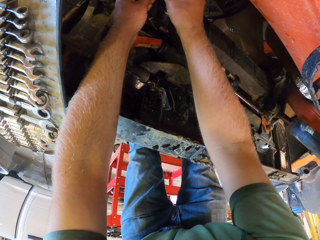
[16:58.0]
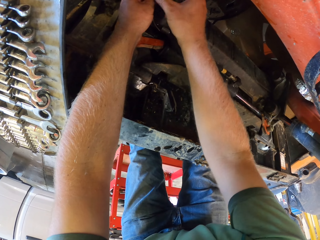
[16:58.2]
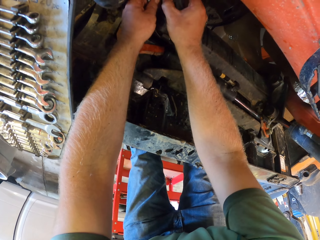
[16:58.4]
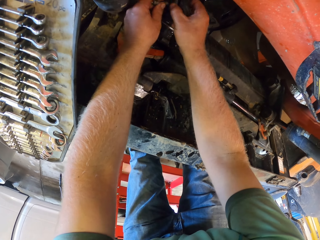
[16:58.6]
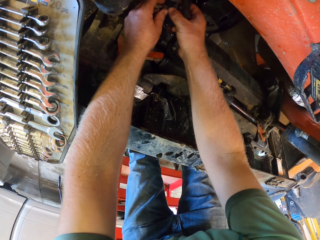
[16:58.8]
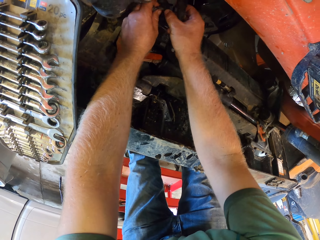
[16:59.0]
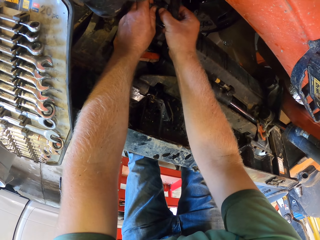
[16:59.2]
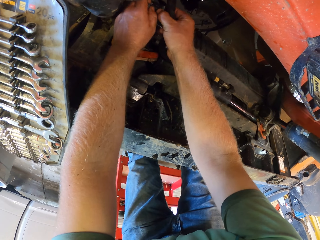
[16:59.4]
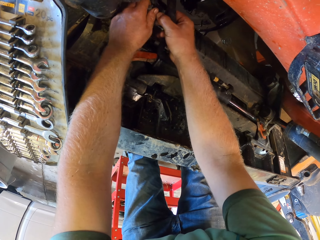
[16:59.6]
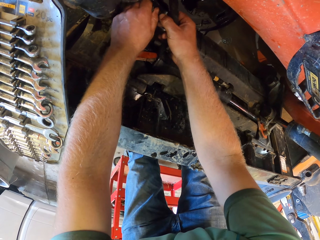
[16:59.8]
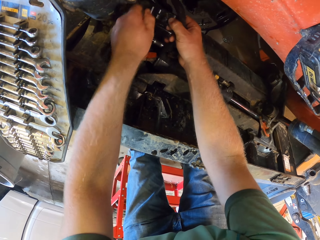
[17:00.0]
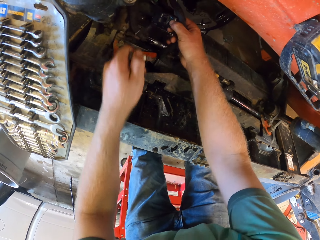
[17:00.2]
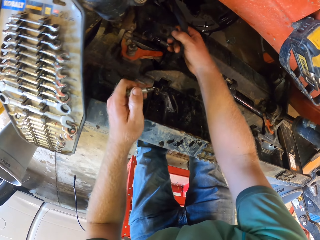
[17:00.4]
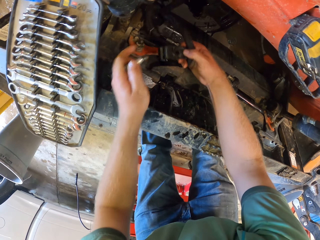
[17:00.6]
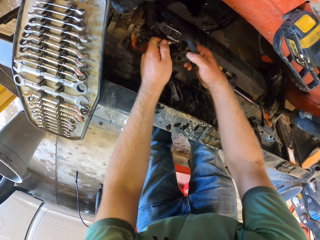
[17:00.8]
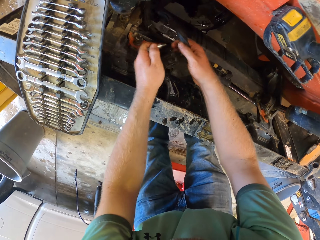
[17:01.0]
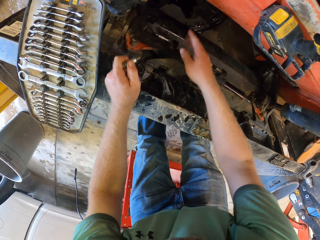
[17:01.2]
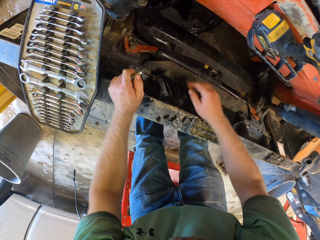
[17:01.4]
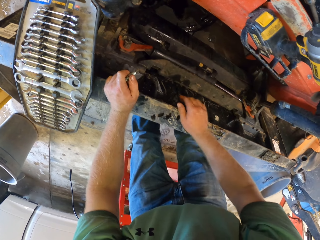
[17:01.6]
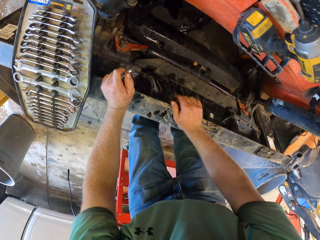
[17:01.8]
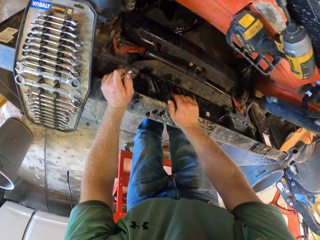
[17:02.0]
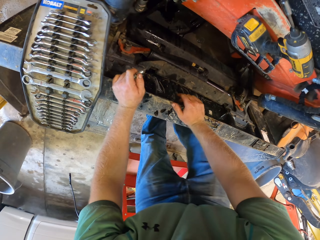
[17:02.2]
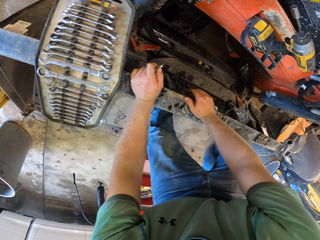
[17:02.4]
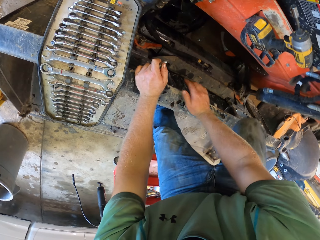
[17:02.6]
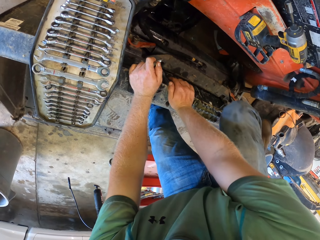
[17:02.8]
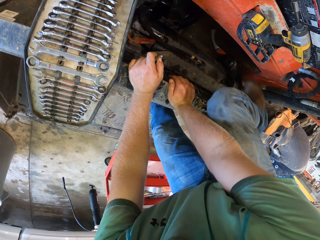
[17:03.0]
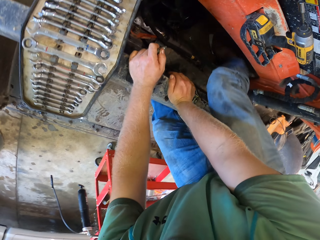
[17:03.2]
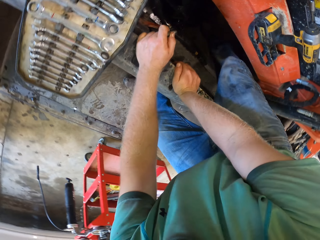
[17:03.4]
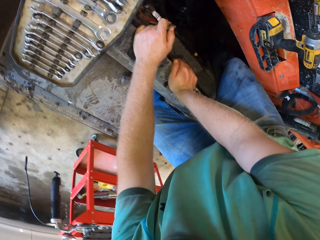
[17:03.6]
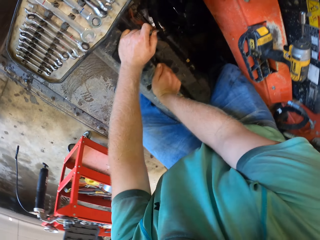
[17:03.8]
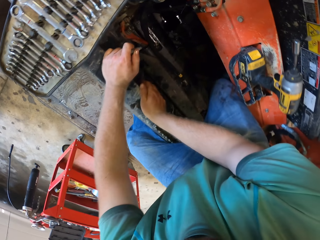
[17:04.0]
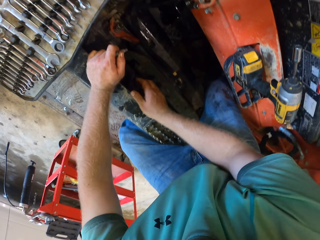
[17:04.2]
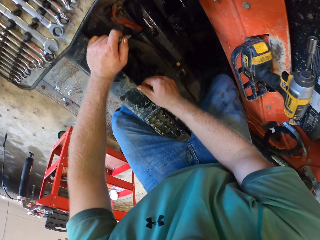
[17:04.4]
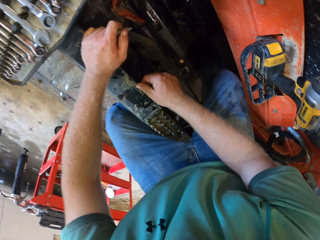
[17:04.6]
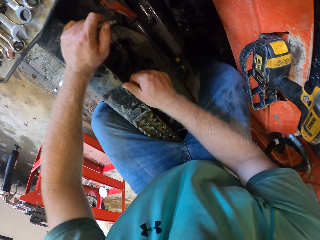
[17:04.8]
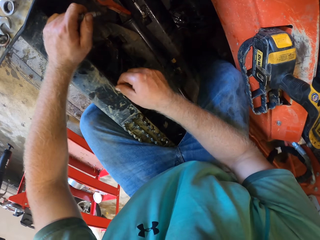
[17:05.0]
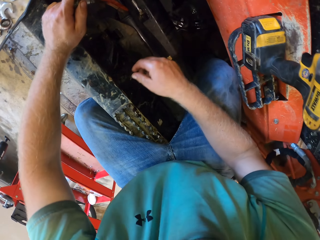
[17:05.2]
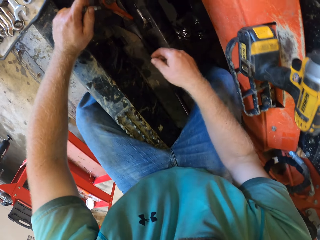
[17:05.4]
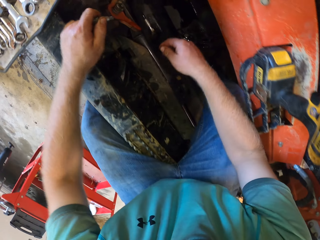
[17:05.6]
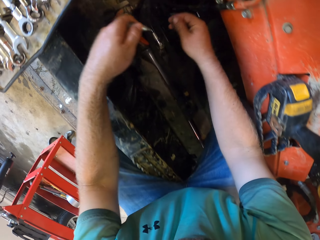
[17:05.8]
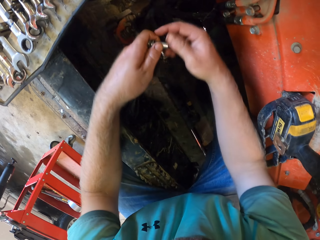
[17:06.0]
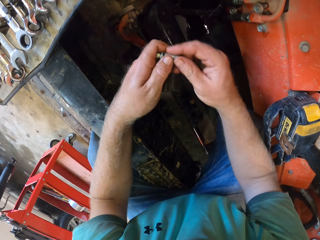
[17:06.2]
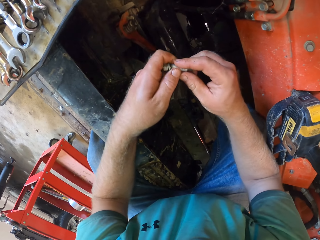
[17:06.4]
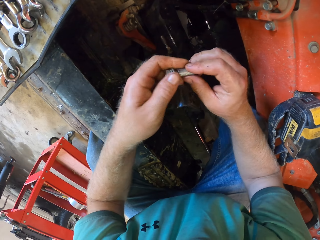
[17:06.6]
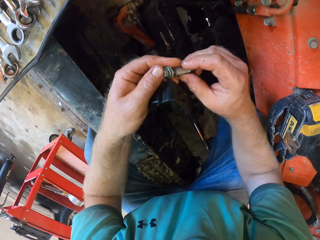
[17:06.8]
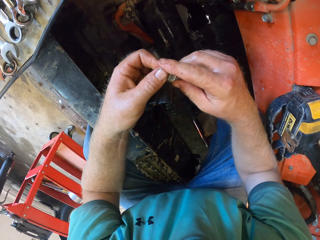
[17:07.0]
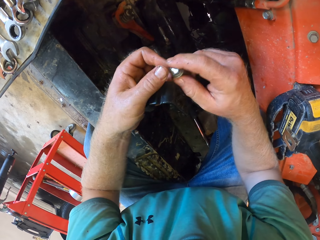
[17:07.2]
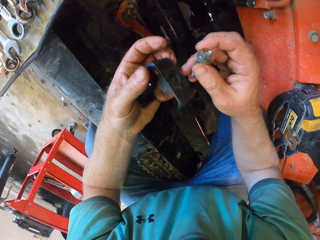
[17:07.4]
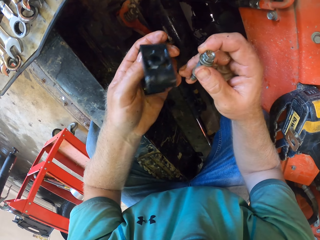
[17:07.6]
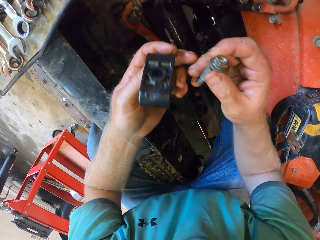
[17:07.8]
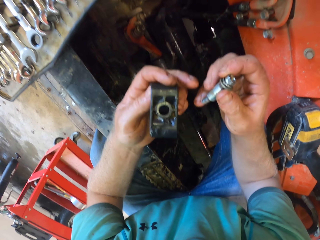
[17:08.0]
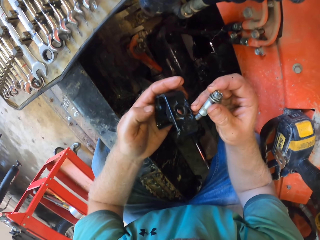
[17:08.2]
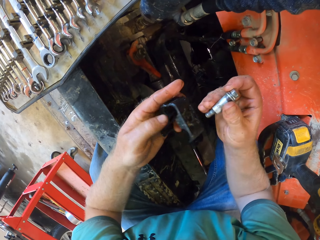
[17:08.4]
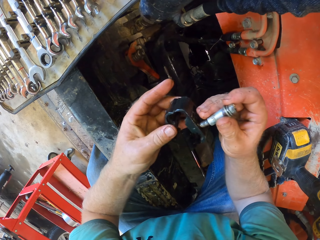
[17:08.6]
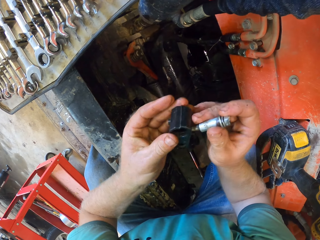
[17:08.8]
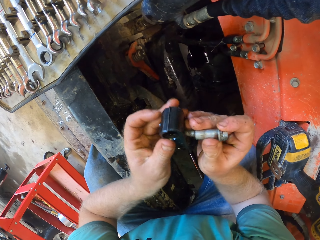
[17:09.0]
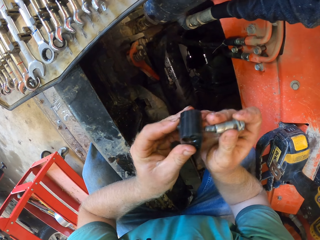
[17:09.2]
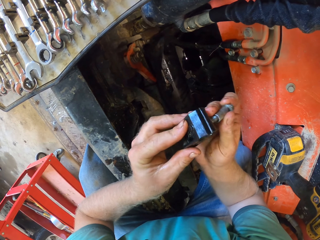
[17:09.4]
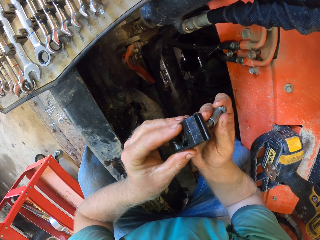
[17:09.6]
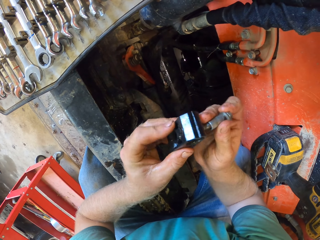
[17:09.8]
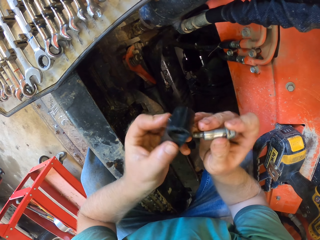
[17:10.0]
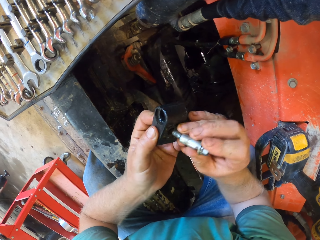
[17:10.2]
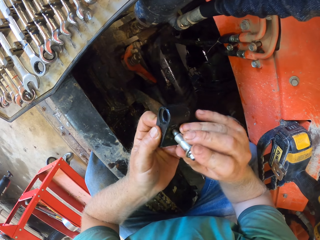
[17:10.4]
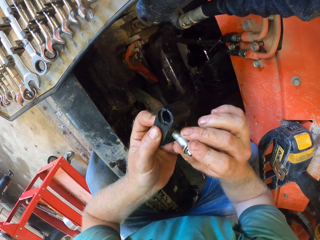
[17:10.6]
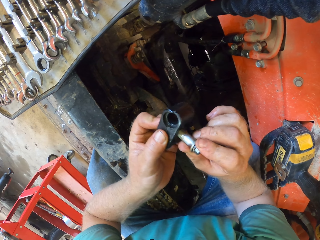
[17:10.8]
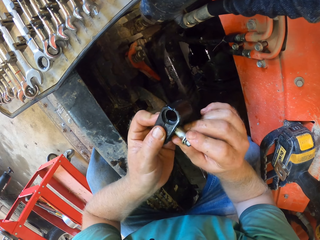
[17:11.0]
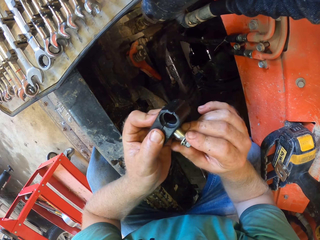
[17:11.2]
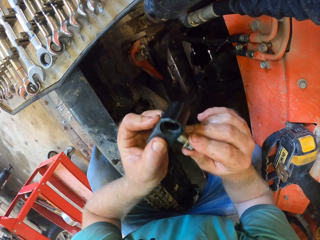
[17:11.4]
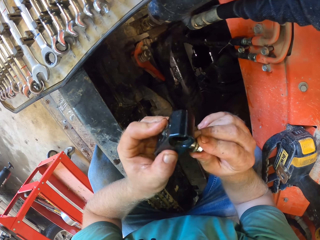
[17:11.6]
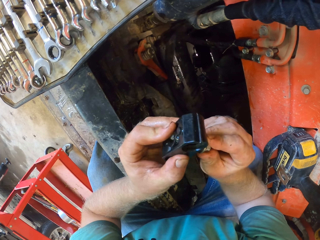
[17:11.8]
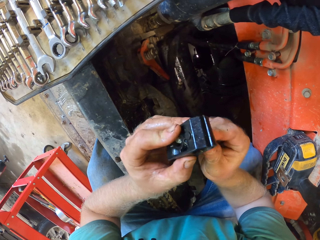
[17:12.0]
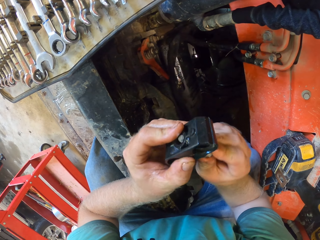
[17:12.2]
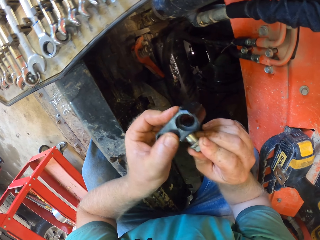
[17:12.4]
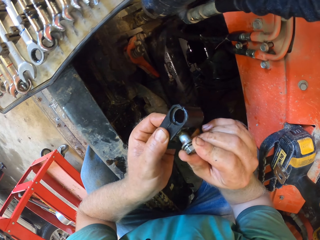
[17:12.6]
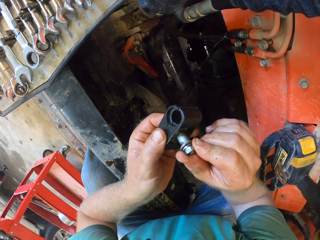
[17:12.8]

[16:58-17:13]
The camera wearer removes the bolt and a shaft from the automobile with his hands. He passes the bolt to his left hand. He rests his hands on the hydraulic lift. He sets his right foot in the hydraulic lift. He sits on the car. He passes the bolt into his right hand. He fixes the bolt with his right hand into the shaft in his left hand.

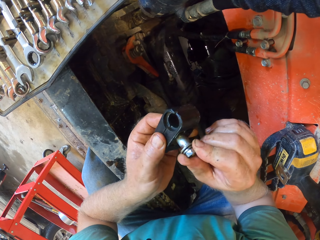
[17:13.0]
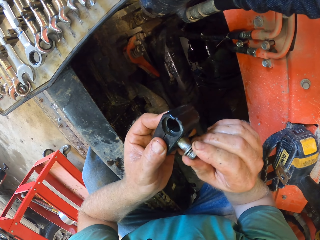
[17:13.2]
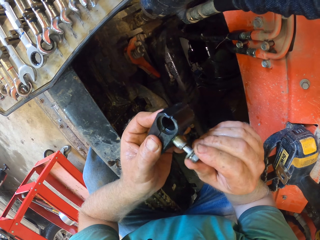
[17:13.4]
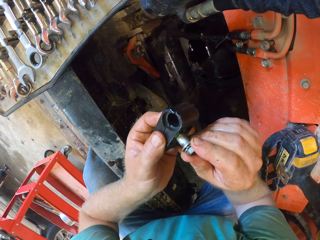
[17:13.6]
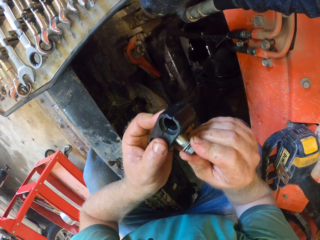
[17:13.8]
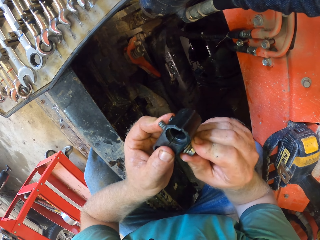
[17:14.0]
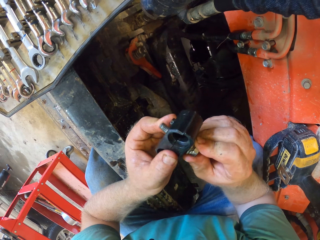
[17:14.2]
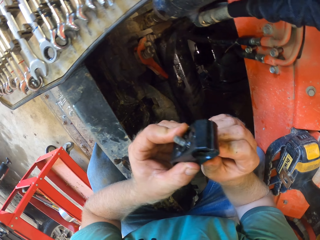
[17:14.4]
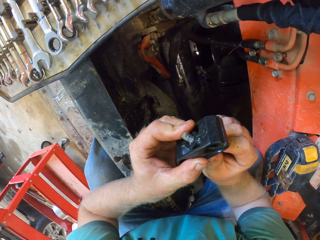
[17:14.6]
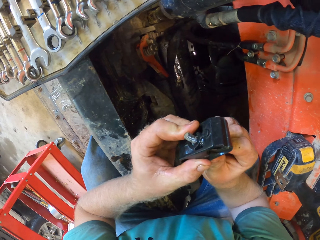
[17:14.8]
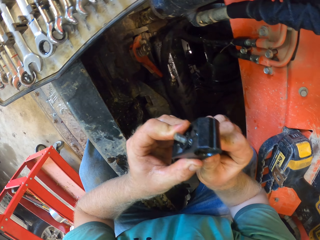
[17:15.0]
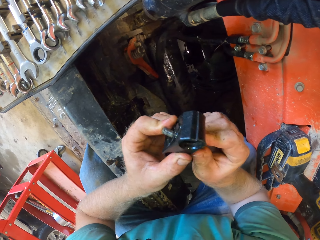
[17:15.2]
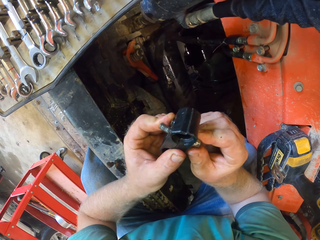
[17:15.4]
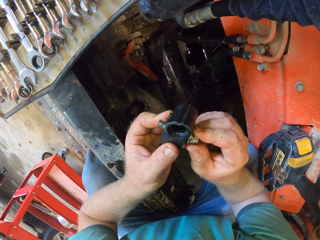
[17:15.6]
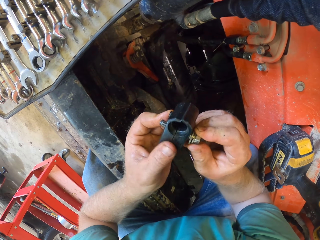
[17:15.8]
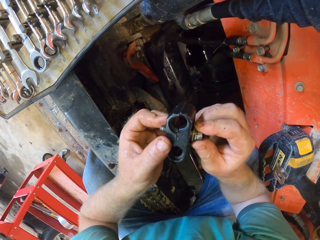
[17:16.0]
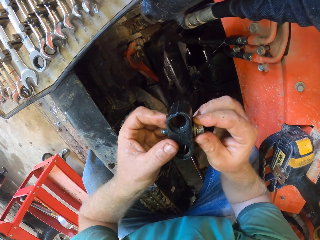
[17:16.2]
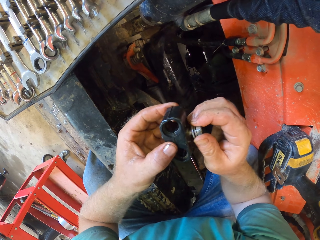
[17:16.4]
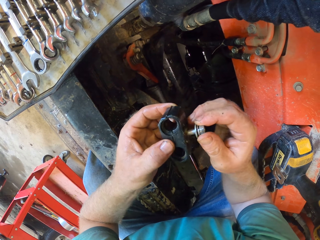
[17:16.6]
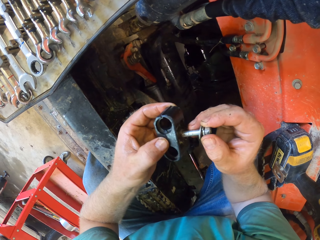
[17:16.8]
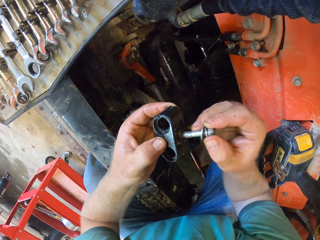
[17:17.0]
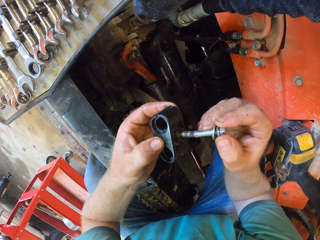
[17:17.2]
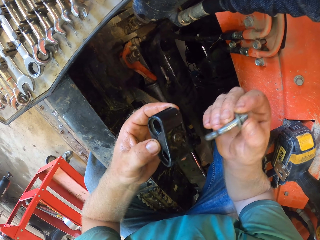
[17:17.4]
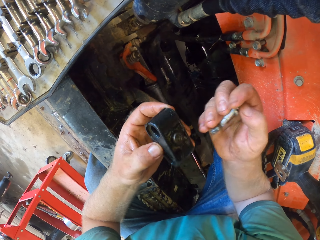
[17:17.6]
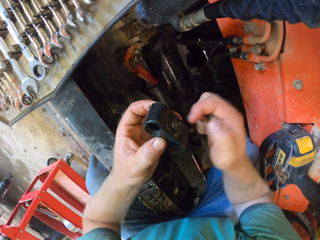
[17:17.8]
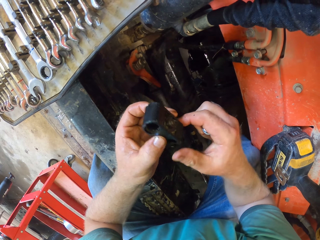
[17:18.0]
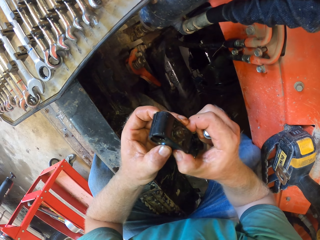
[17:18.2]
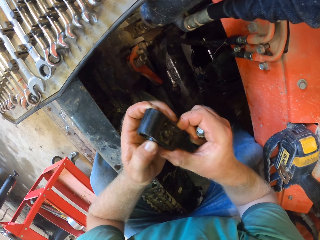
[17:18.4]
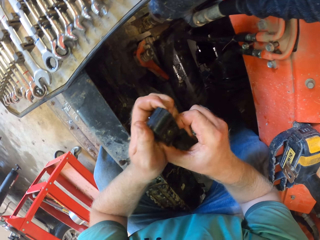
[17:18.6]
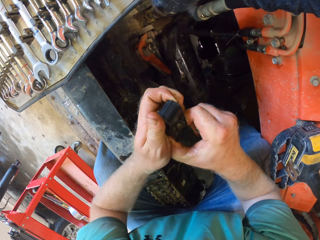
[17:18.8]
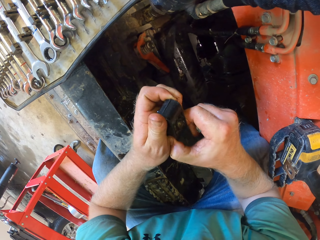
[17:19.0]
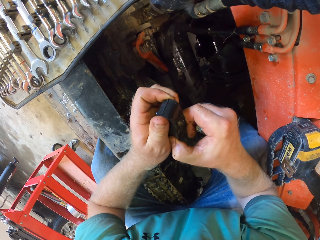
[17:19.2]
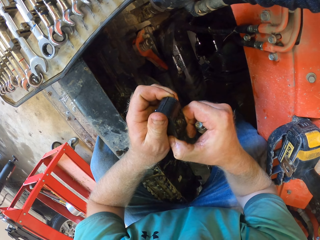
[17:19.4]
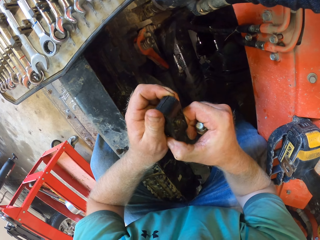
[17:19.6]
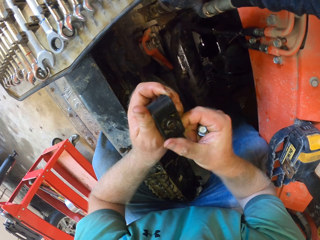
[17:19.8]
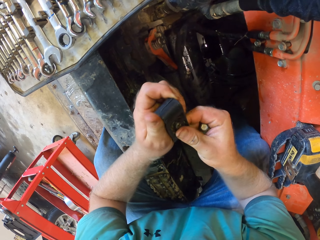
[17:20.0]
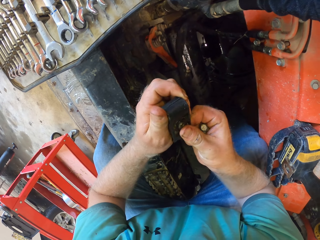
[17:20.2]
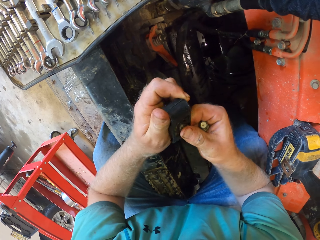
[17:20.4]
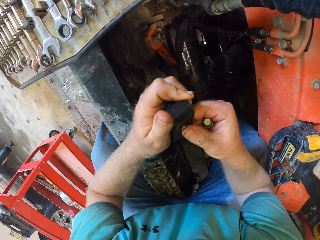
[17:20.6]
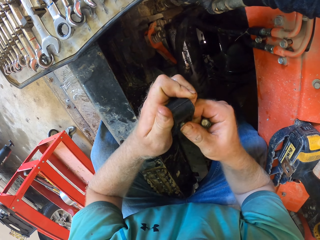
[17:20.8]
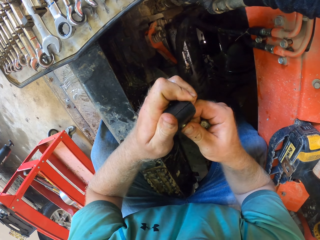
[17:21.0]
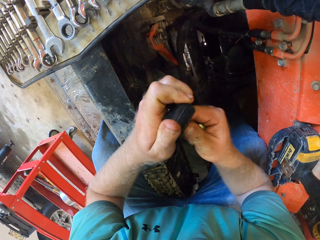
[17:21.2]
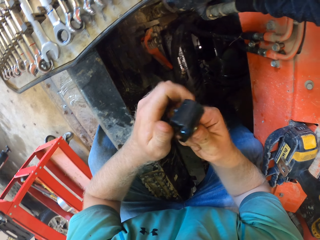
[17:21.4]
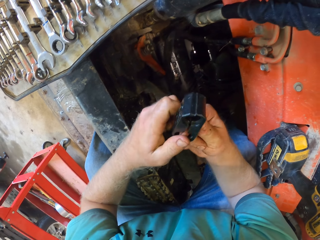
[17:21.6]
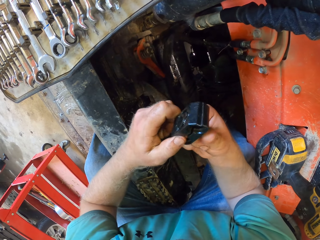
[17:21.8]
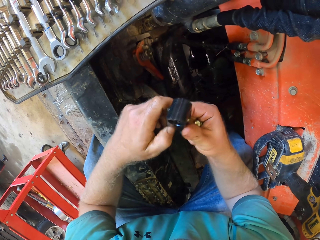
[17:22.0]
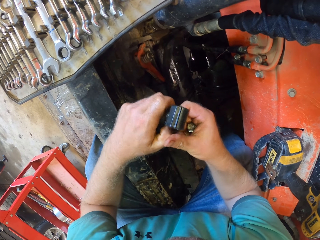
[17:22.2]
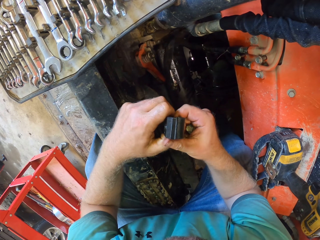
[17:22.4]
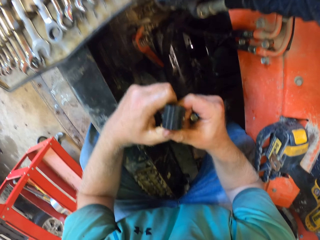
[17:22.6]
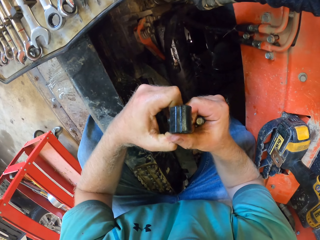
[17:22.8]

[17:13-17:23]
The camera wearer removes the bolt from the shaft with his right hand. He opens up the shaft with his hands.
